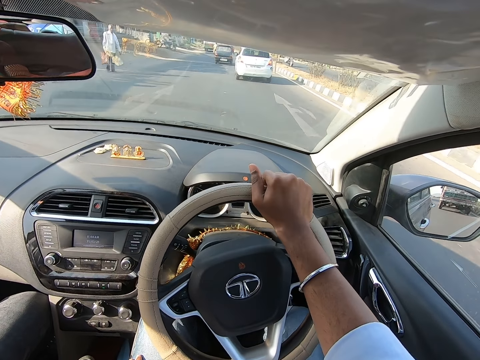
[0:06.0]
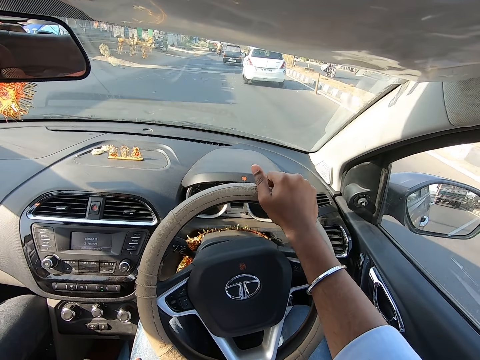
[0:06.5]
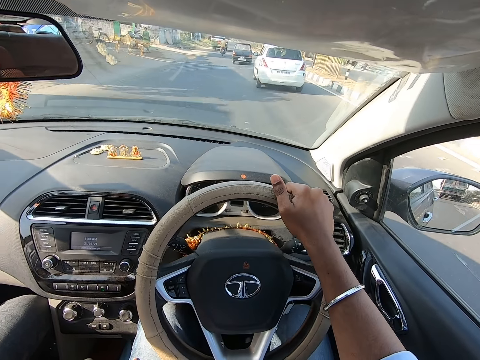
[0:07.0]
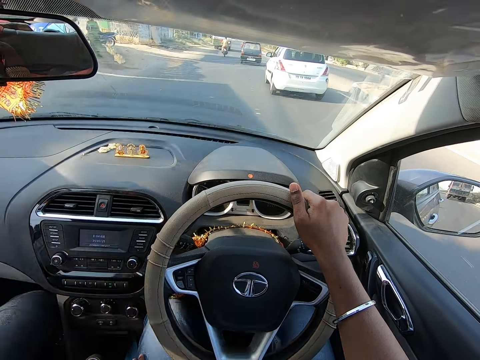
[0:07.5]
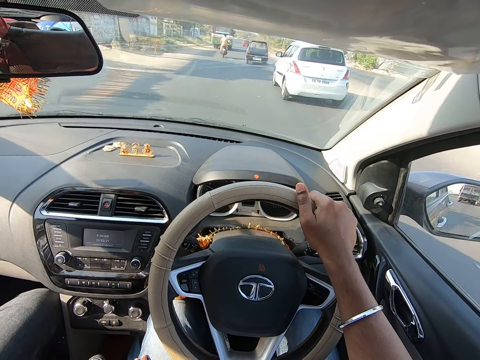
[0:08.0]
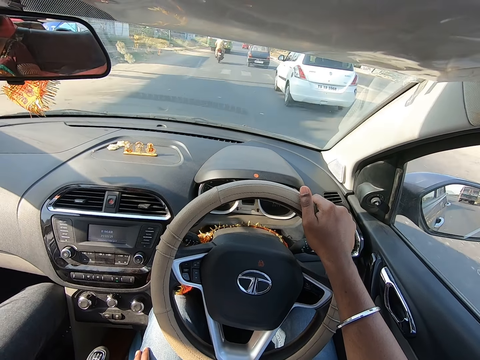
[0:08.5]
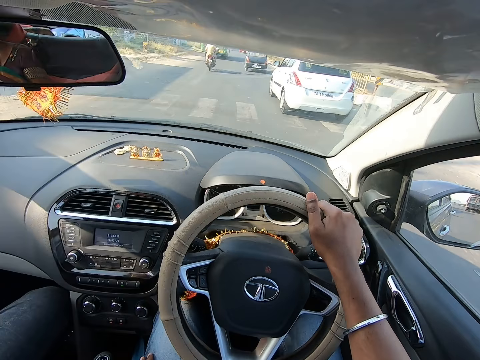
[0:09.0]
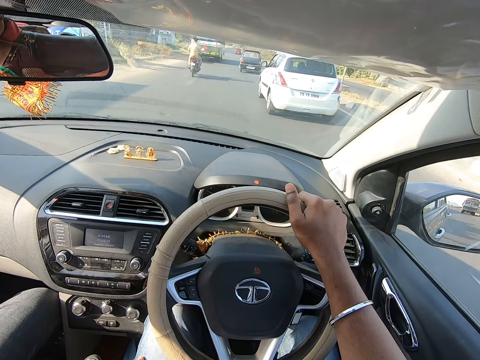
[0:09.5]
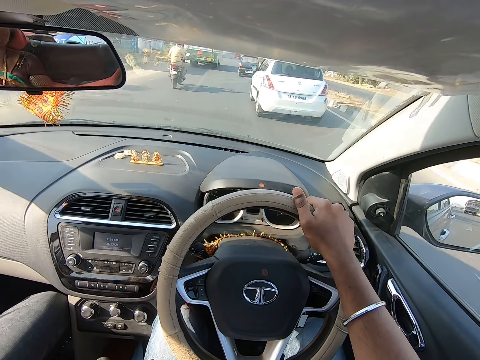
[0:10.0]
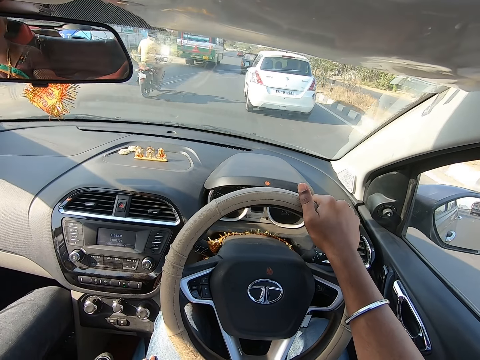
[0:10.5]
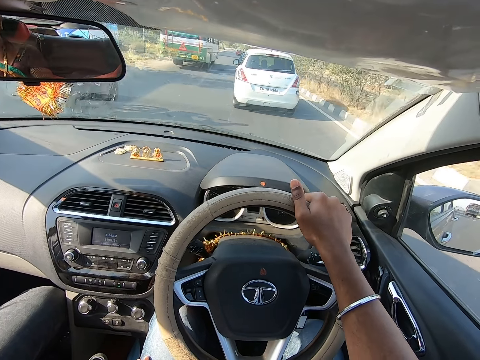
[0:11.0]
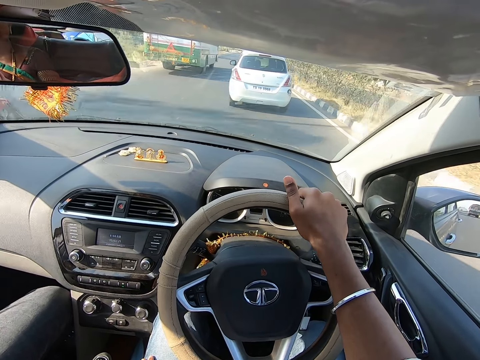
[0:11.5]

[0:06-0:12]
The camera wearer converses with a man.

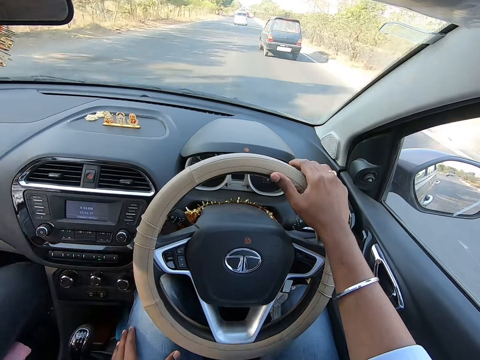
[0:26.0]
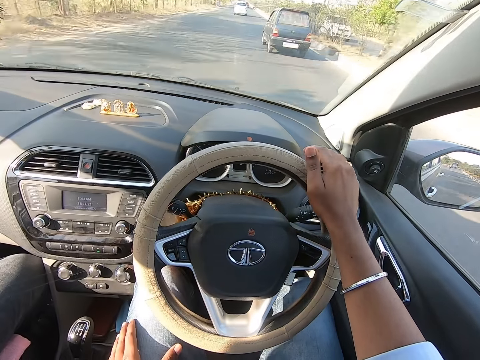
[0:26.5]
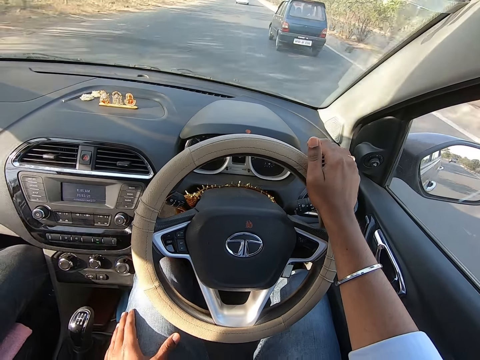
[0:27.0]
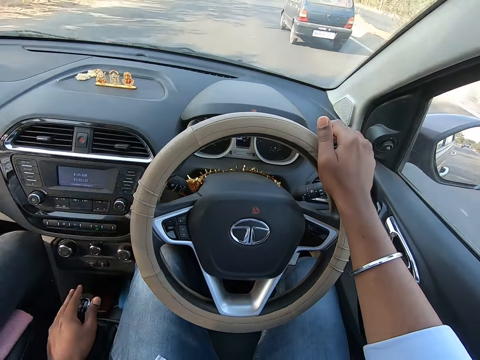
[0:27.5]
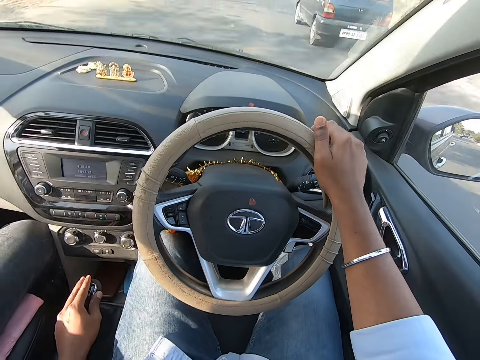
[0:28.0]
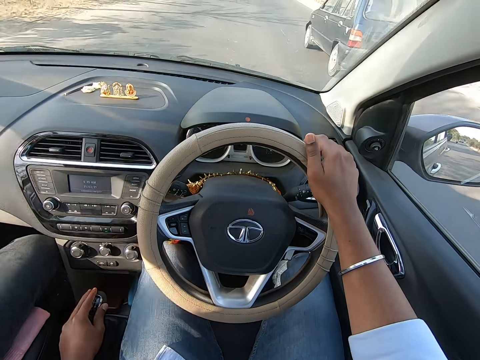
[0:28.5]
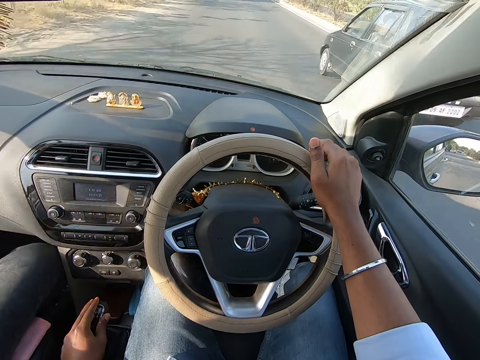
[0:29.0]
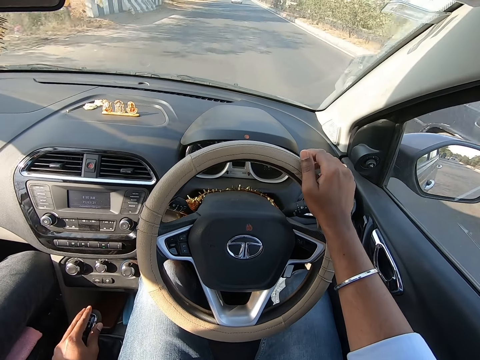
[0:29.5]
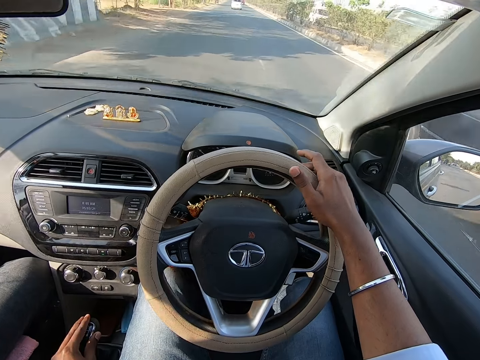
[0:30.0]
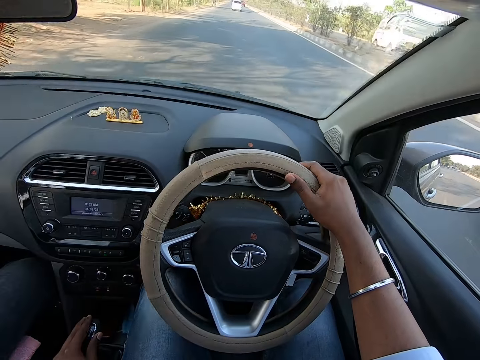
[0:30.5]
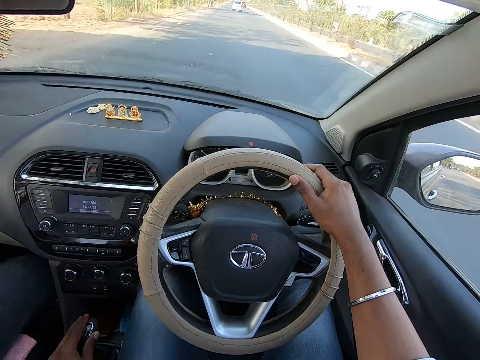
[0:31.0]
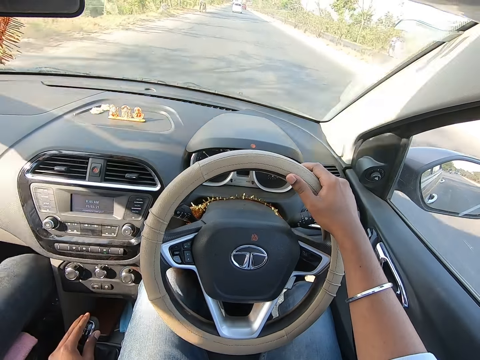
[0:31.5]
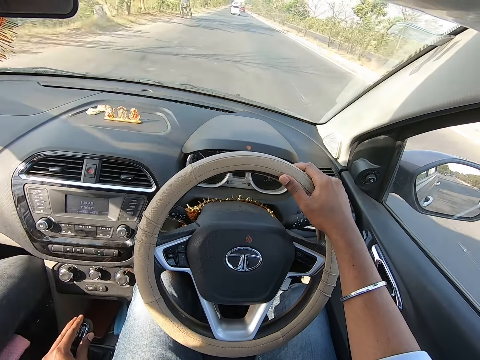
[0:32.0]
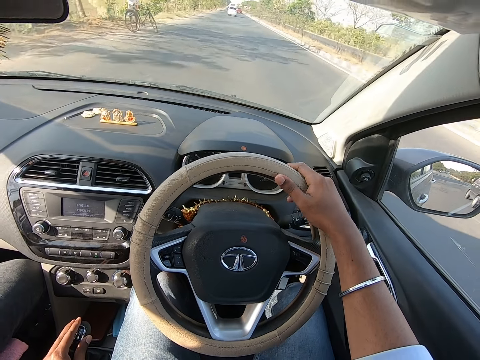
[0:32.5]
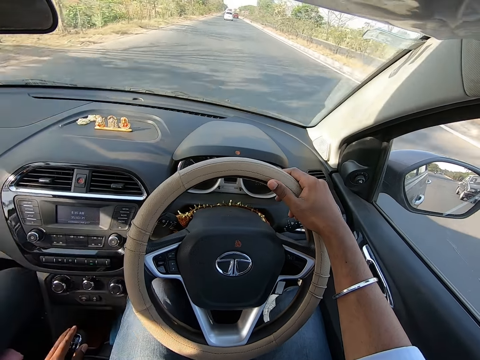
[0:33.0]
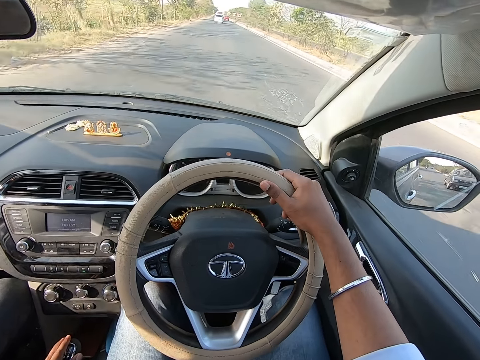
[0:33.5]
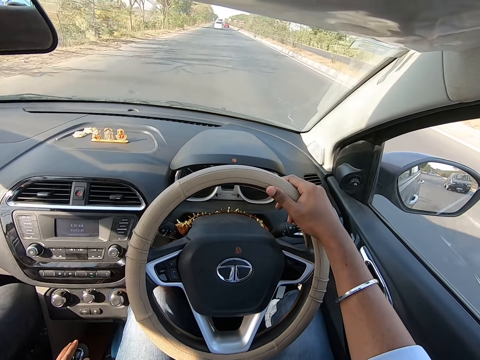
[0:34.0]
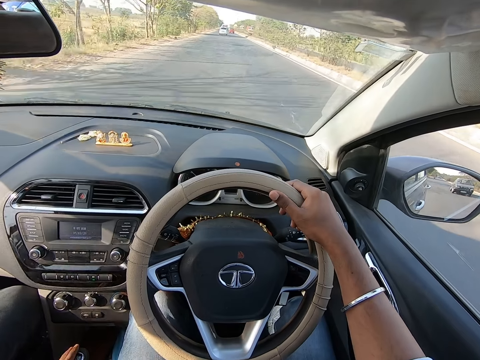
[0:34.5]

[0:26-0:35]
The camera wearer places his left hand on a gear stick. He converses with the man.

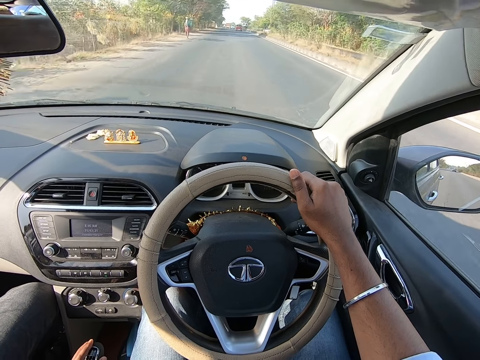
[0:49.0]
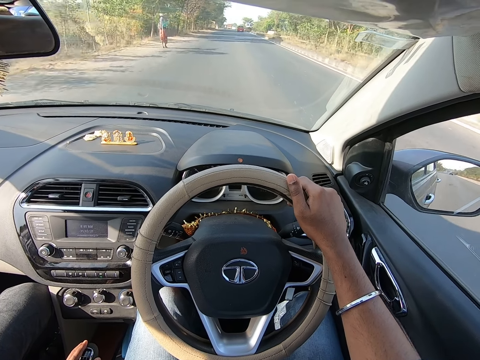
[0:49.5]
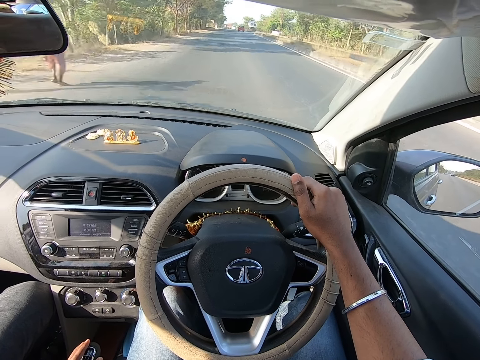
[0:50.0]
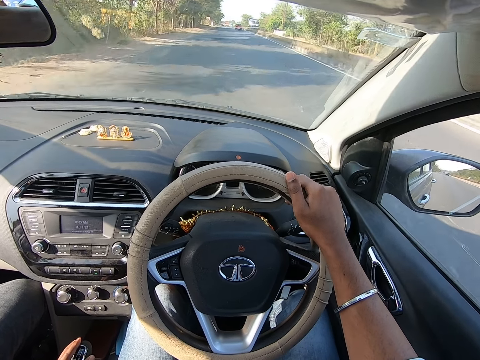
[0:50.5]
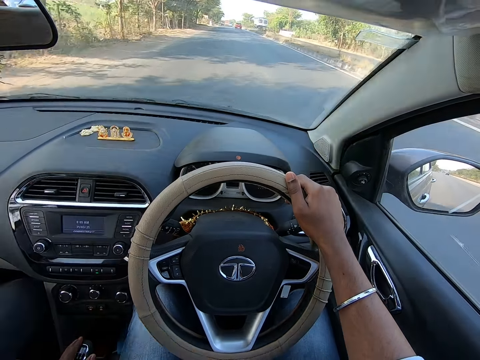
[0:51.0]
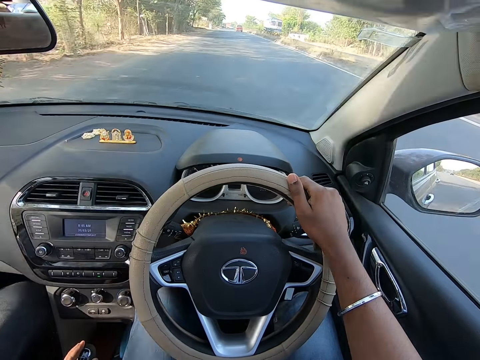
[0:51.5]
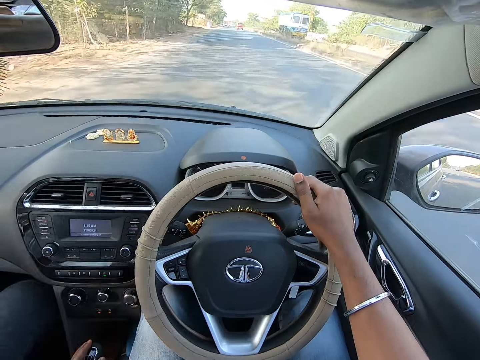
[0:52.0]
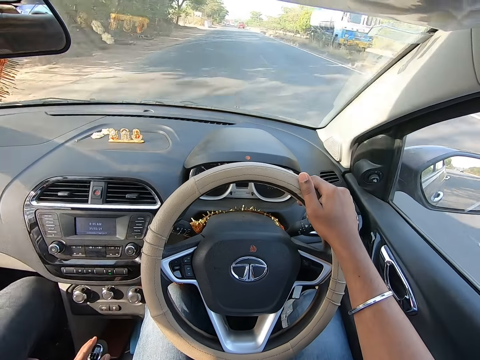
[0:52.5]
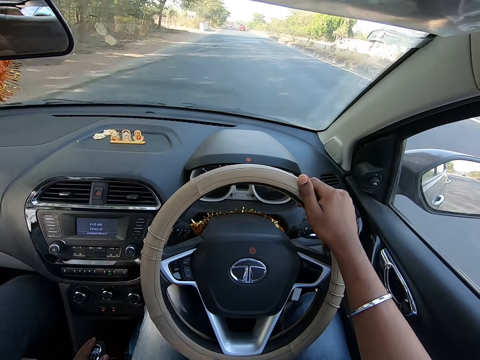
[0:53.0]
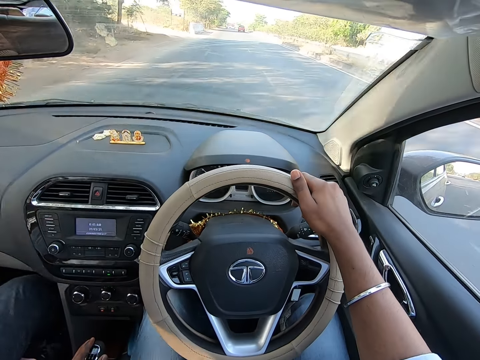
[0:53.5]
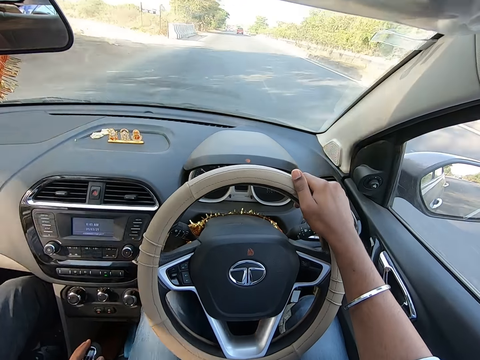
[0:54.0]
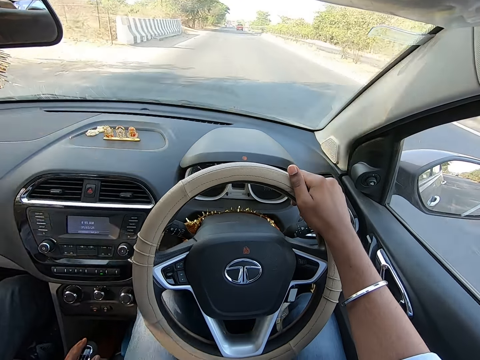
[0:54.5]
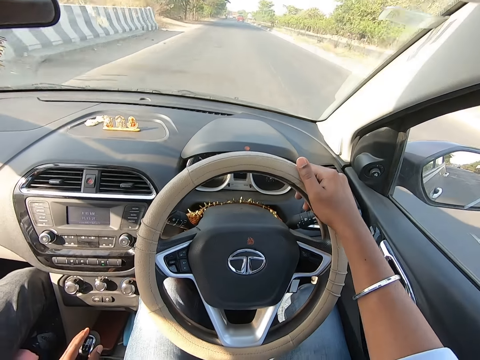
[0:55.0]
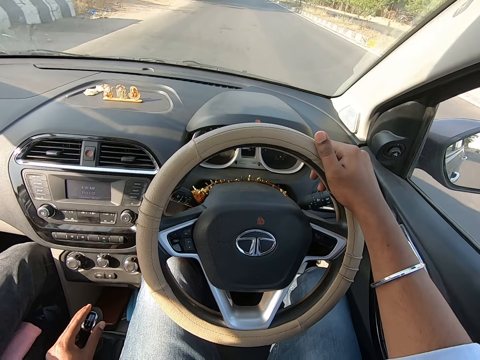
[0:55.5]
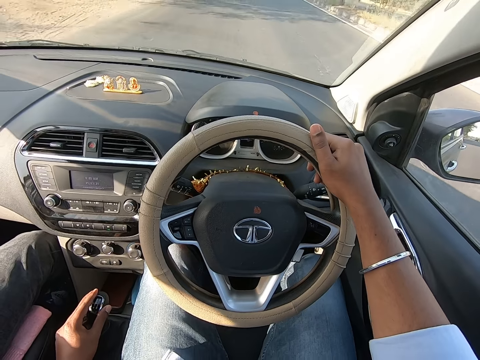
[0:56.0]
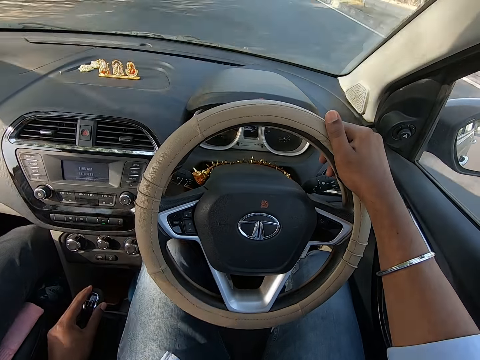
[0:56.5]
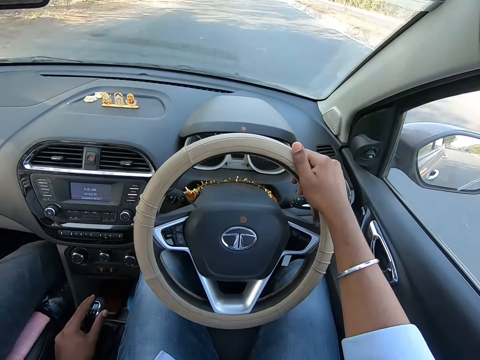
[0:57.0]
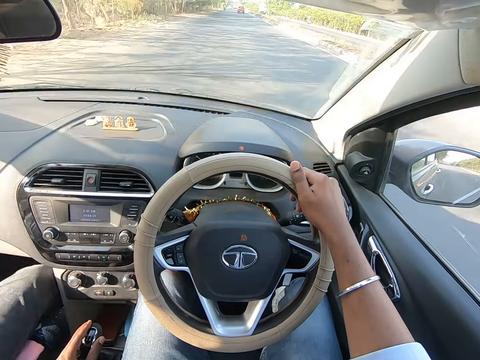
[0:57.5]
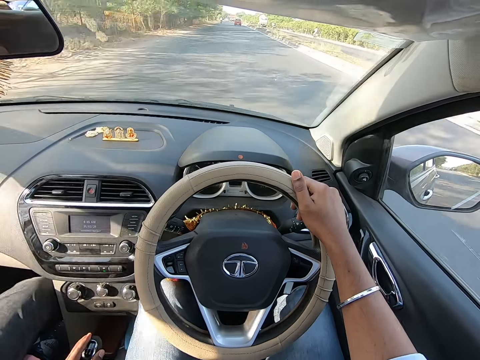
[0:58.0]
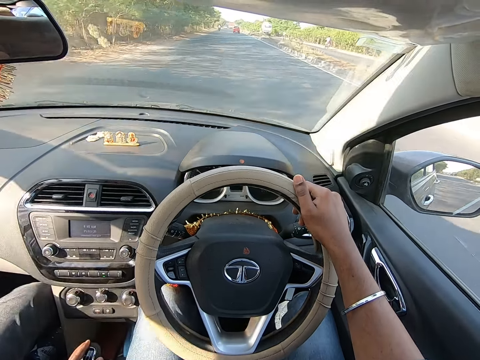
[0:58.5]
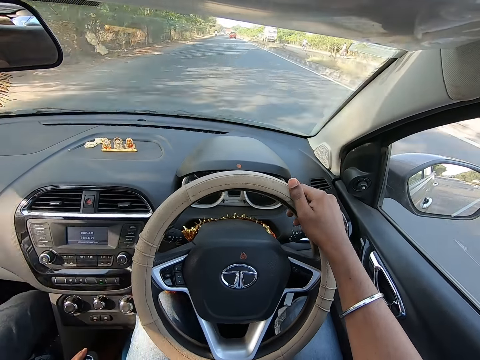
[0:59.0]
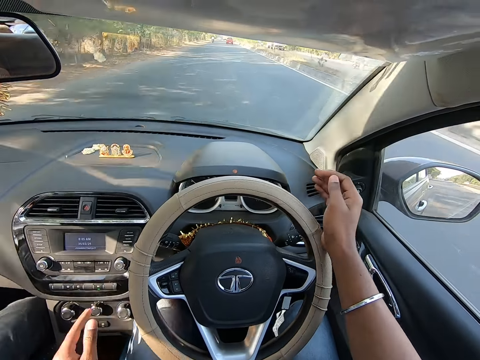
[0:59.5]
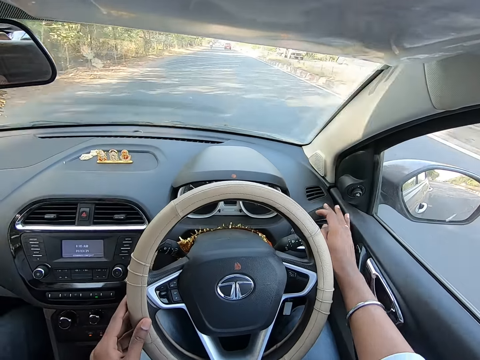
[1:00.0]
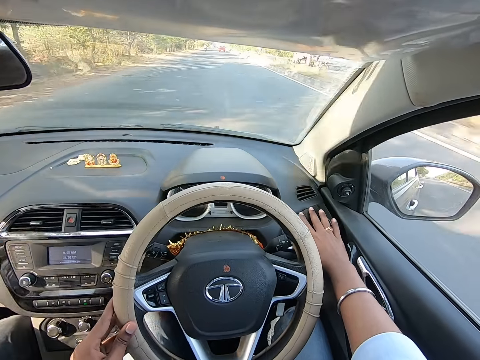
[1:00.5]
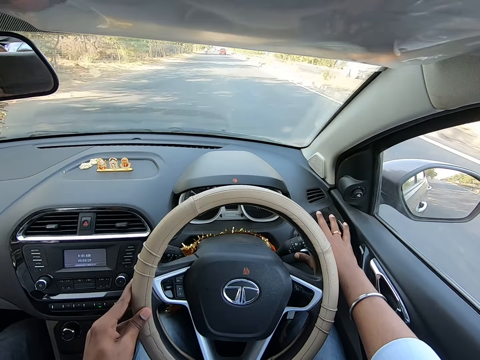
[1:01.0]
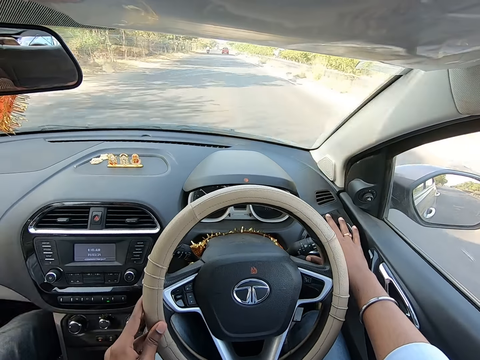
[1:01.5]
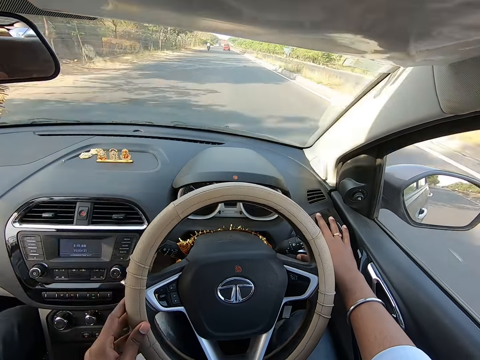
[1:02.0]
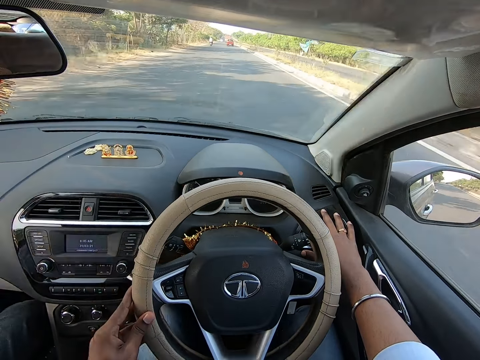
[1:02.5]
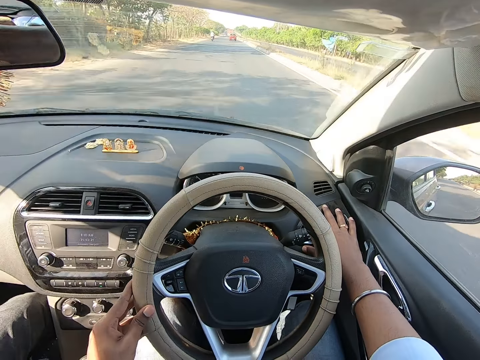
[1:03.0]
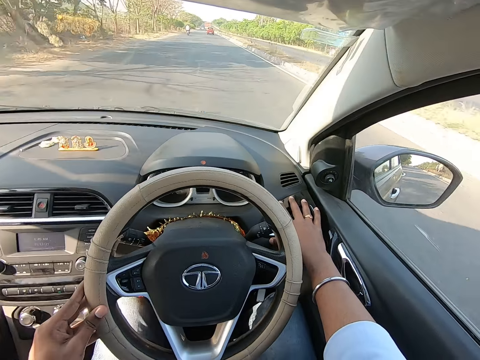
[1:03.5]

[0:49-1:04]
The camera wearer converses with the man. He places his left hand on the steering wheel. He touches a vent with his right hand. He turns the car steering. He converses with the man.
